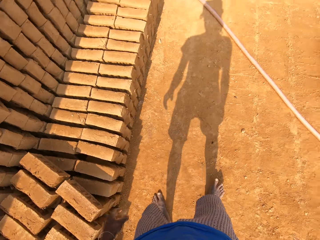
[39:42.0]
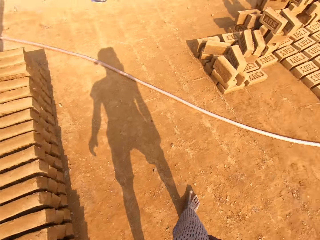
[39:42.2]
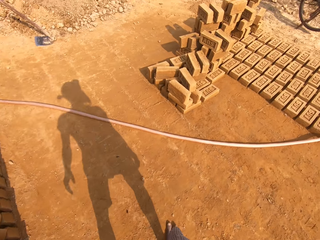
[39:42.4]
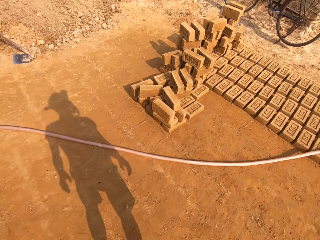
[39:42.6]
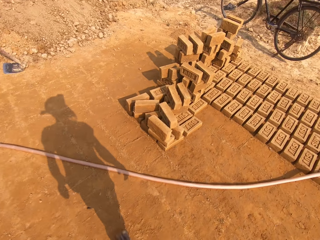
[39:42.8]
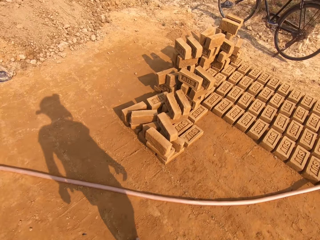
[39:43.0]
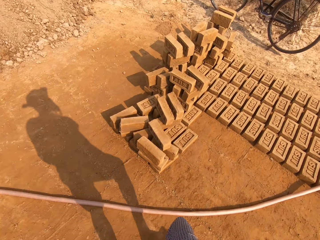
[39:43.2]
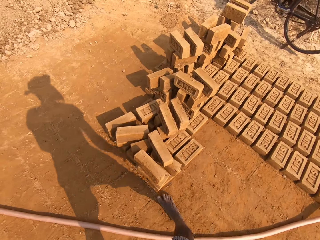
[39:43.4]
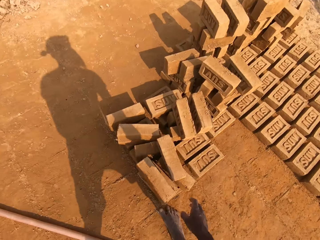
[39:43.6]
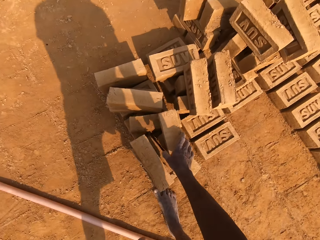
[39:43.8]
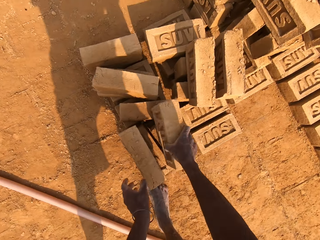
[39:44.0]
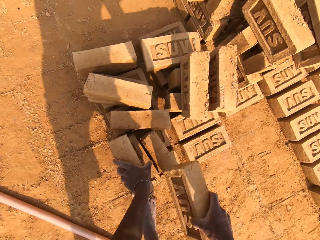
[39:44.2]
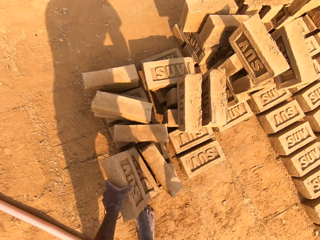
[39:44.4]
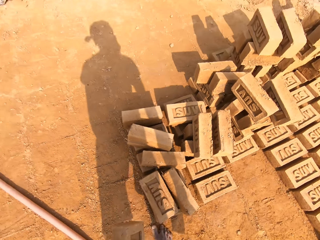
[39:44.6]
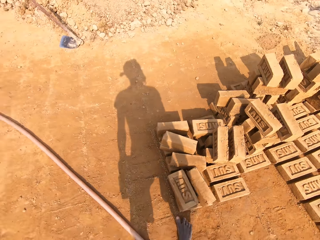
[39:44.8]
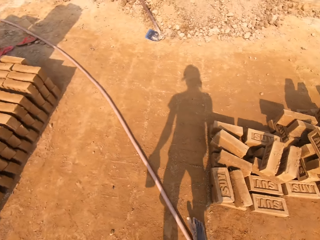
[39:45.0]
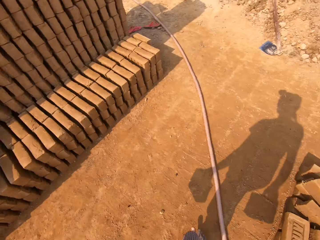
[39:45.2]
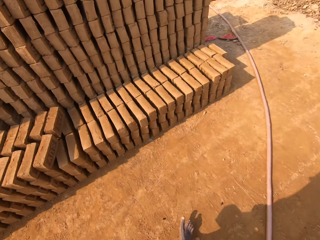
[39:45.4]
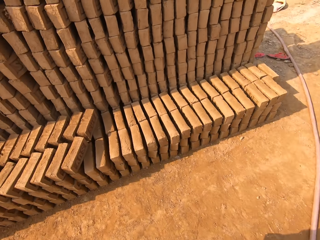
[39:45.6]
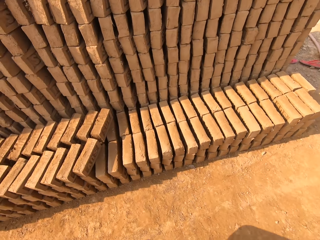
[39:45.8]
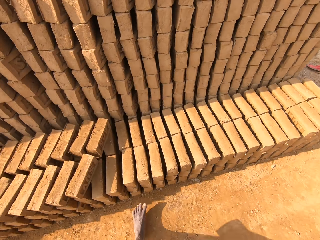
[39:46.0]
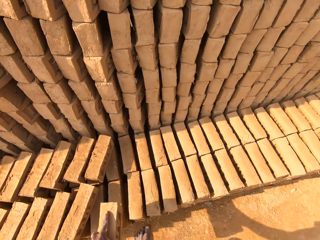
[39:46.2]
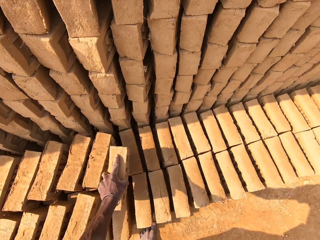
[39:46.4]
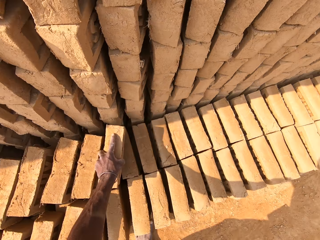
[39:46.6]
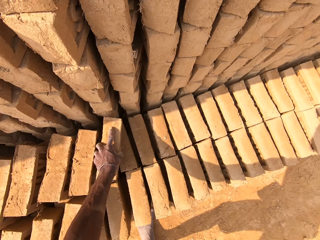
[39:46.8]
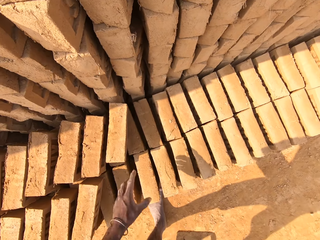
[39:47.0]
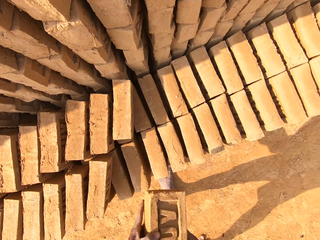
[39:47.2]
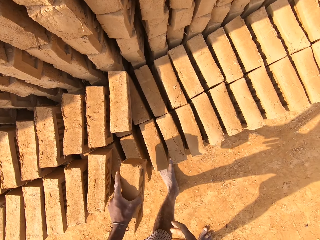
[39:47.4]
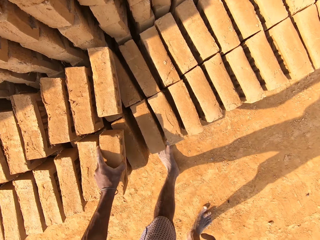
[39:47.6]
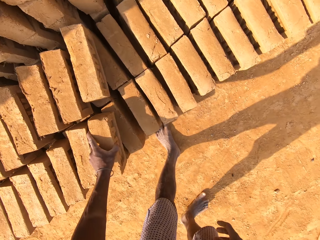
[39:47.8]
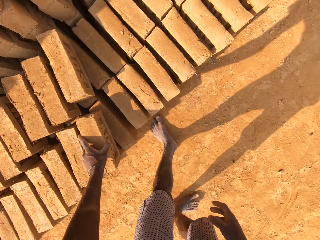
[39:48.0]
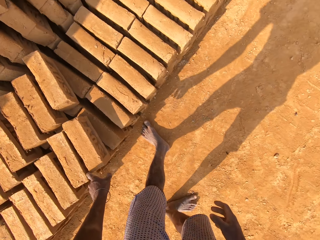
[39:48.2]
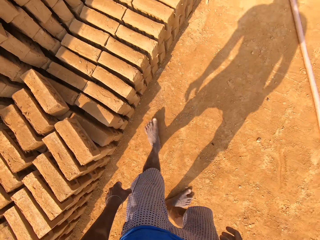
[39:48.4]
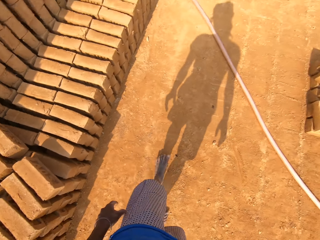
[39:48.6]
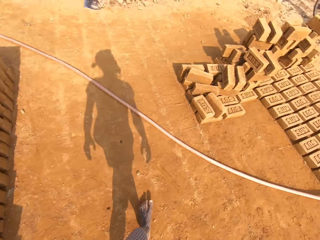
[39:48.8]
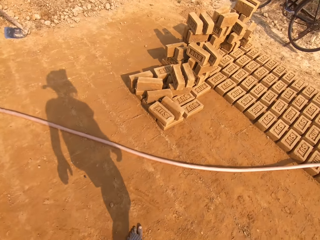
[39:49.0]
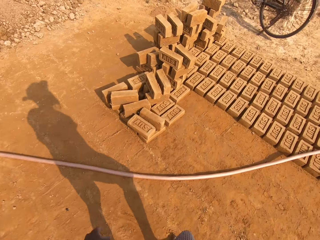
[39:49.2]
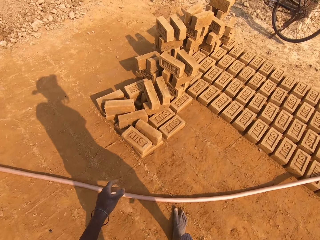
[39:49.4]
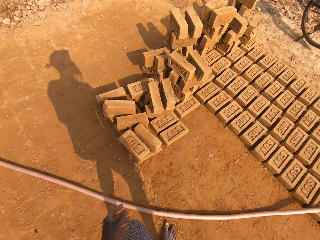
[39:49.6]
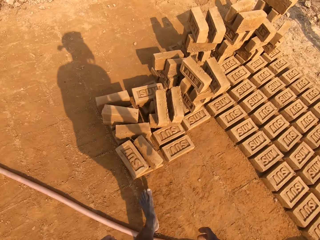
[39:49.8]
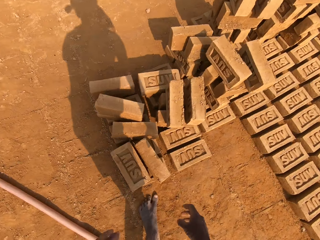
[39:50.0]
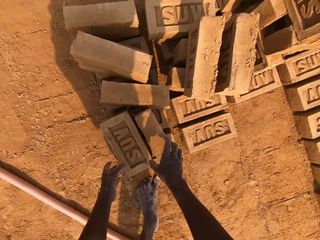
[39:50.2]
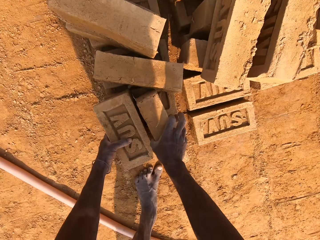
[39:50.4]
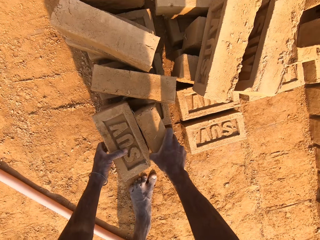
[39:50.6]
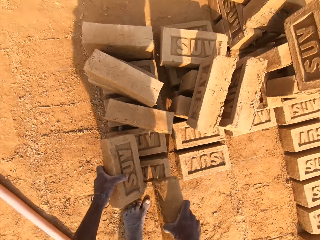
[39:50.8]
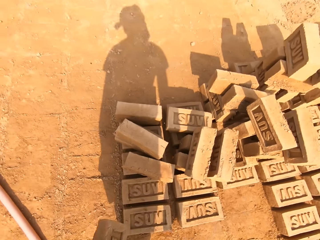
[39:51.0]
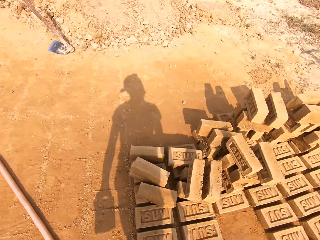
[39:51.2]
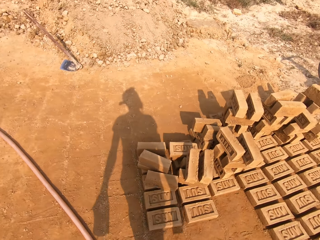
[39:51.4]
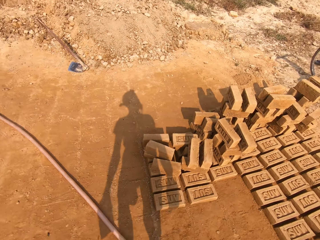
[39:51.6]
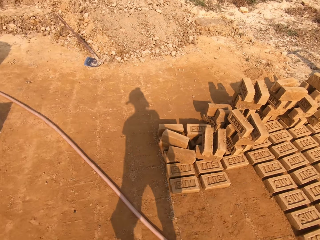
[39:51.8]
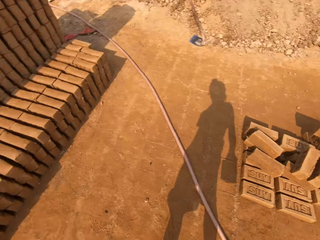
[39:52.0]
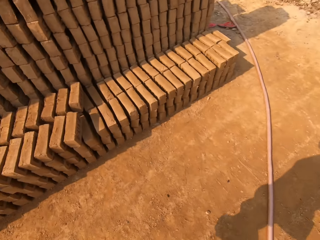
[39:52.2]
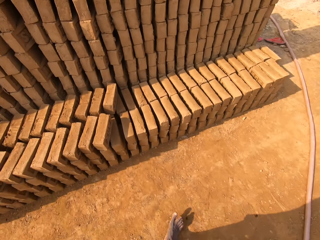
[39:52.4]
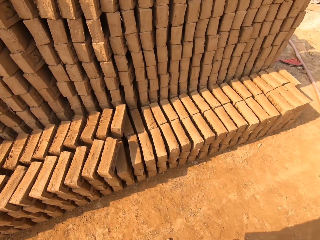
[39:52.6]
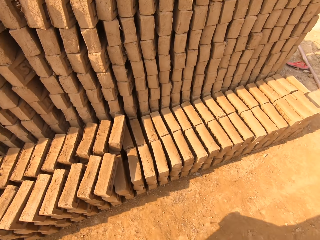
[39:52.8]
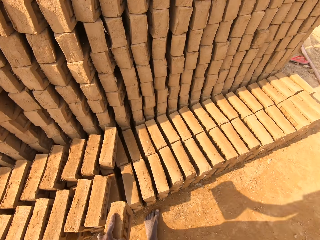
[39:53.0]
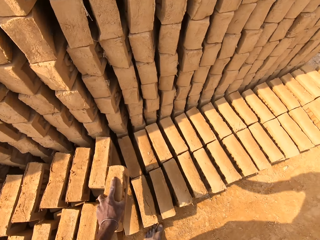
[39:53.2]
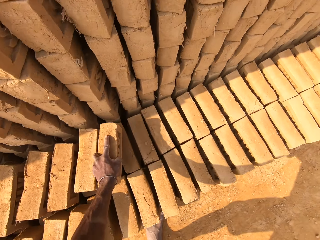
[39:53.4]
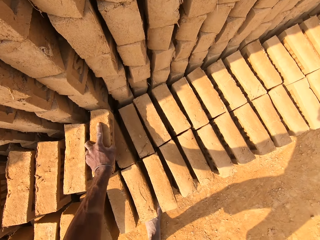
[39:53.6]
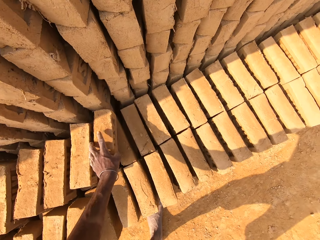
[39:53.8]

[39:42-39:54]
The camera wearer walks across the field. He picks up the pipe or block from the ground. He picks it up again. He walks across the field. He drops a brick on an arranged brick with his left hand, passes the block to the left hand, and drops the brick on the arranged brick with his left hand. He walks across the field. He picks up bricks with both hands from the arranged brick on the ground. He picks them up again. He walks across the field. He puts the block down.

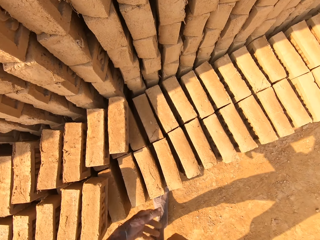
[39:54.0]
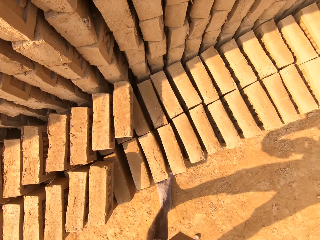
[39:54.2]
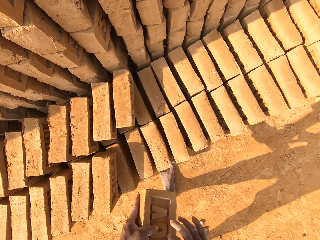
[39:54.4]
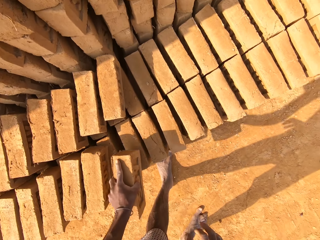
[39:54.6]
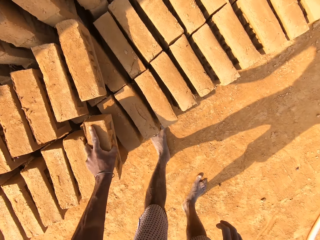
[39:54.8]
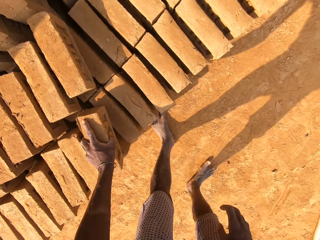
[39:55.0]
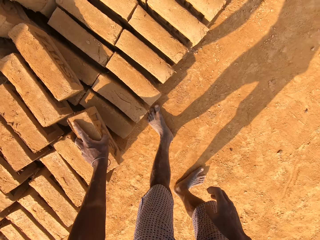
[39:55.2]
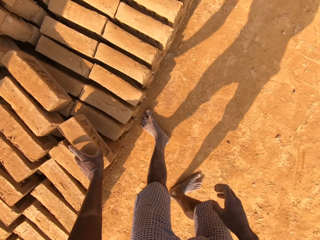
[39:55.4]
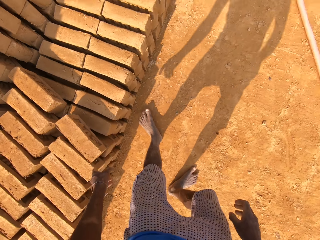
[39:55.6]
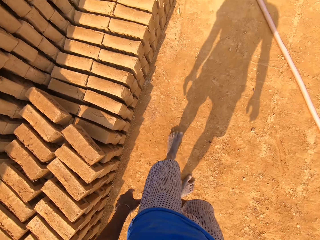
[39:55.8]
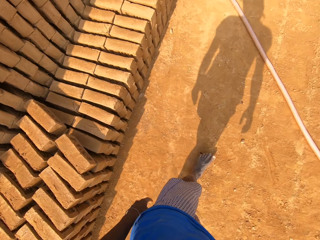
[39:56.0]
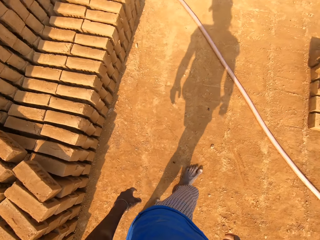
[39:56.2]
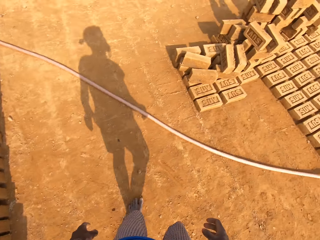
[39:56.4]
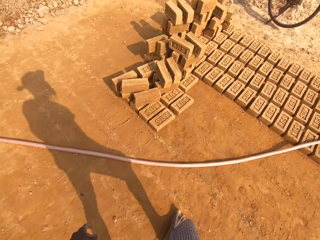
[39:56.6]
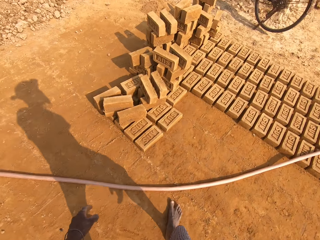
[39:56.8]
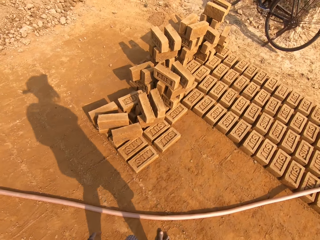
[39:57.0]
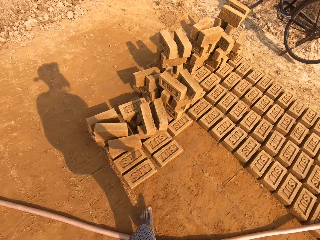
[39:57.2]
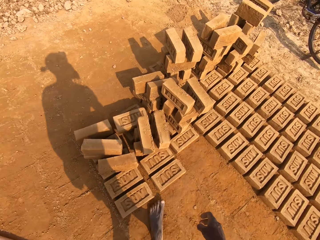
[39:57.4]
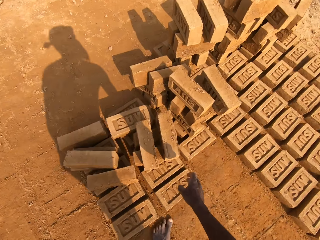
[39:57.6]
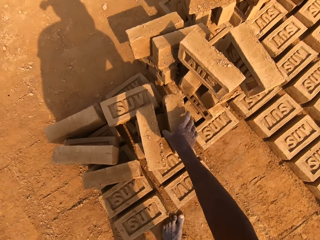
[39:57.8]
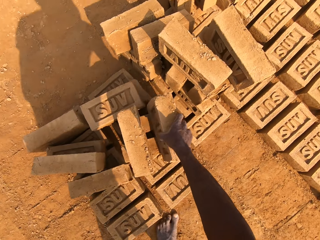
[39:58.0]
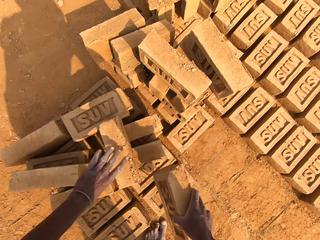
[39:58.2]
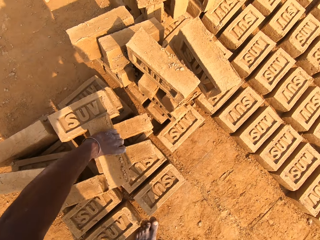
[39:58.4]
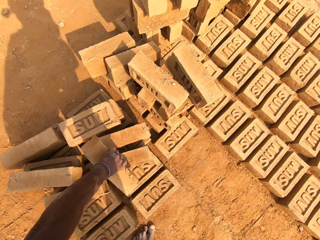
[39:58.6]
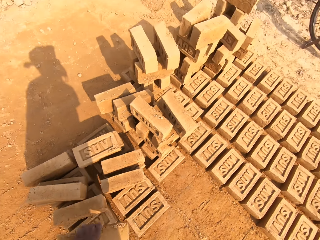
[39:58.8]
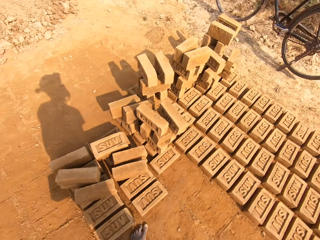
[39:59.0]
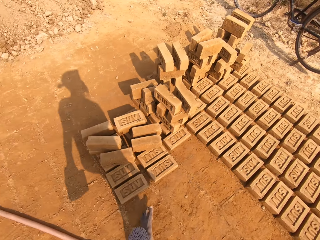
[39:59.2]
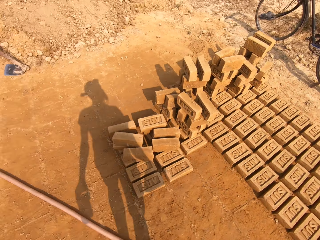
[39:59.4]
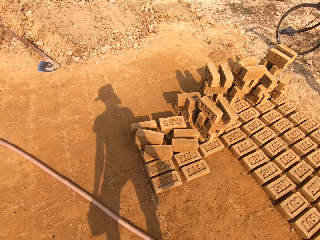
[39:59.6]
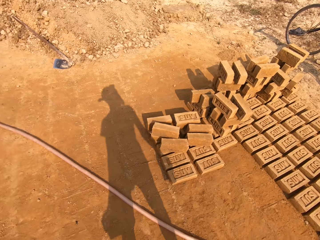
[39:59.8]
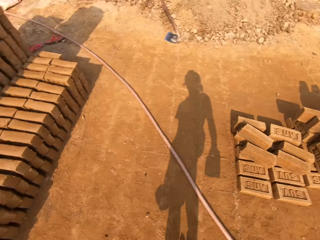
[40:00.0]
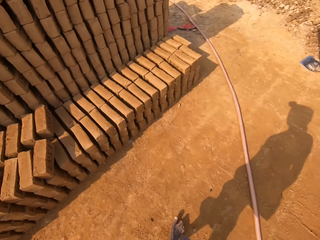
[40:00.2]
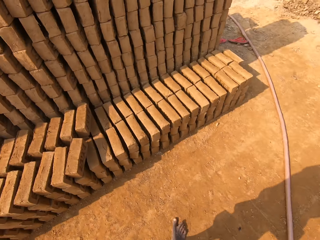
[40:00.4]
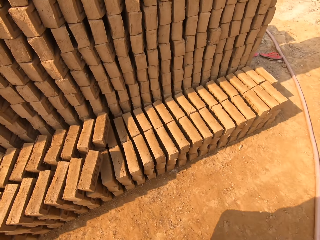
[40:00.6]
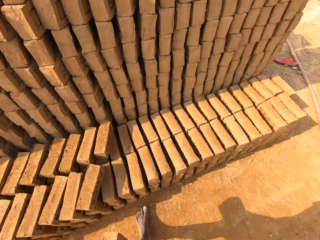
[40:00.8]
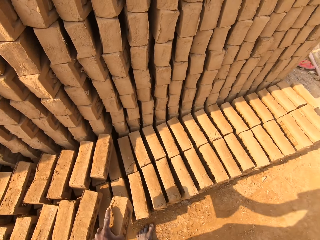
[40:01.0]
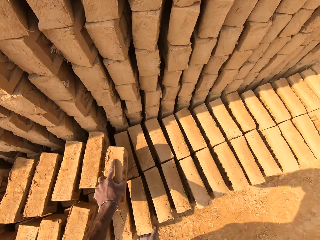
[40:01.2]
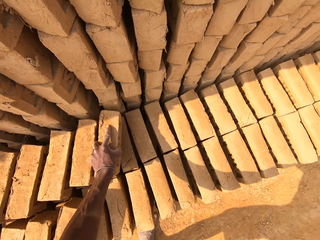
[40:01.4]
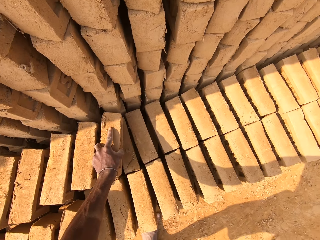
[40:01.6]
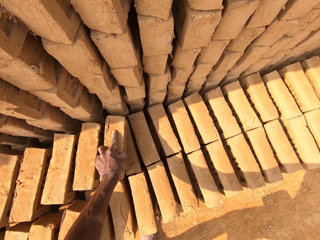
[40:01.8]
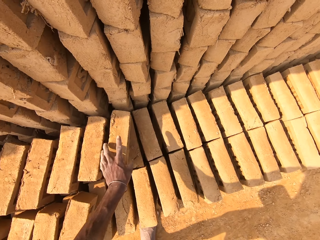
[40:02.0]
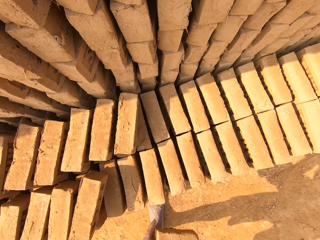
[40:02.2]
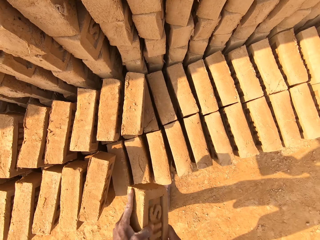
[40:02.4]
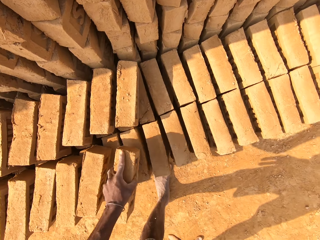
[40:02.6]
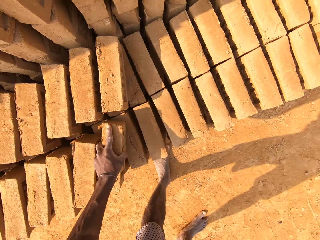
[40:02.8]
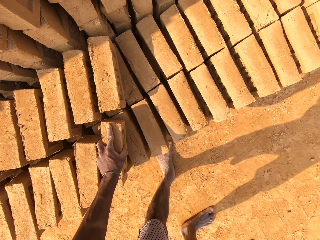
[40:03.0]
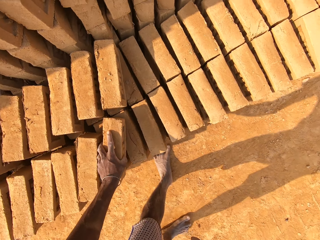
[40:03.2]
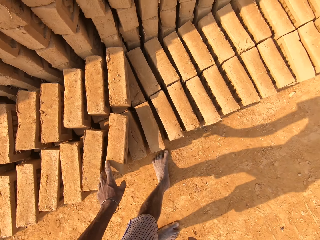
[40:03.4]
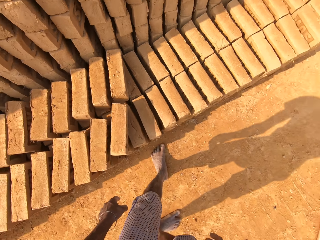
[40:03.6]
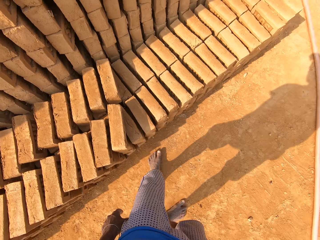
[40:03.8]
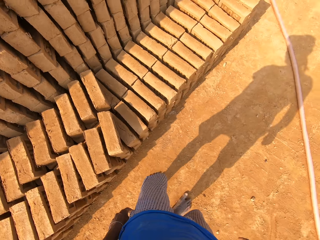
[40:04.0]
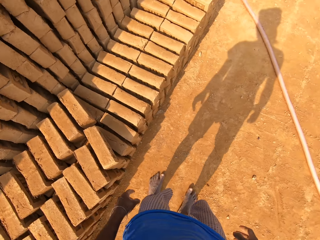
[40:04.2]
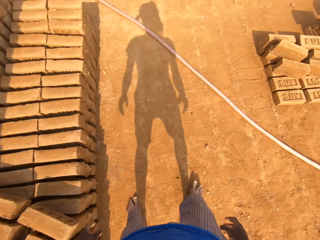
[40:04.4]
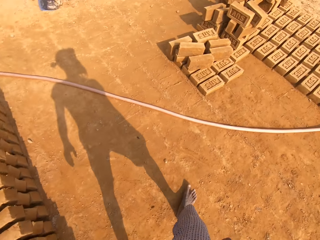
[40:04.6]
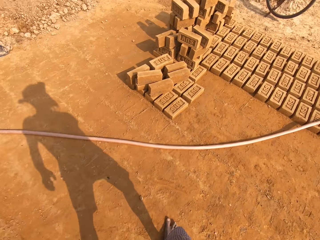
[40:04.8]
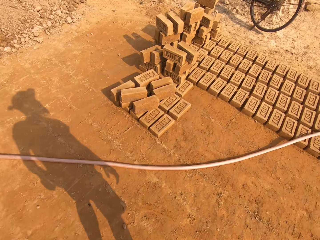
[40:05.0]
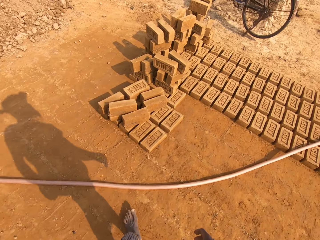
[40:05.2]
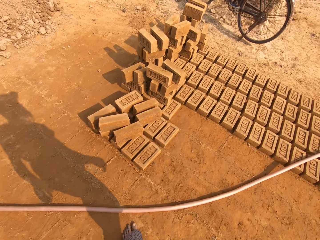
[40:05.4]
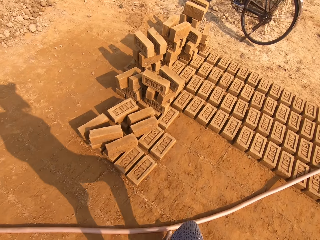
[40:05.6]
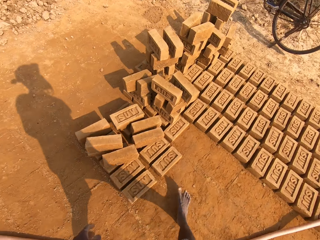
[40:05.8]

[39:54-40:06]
The camera wearer passes the block to the left hand and drops the brick on the arranged brick with his left hand. He walks across the field. He picks up a brick from the arranged brick with his right hand. He picks up a brick from the arranged brick with his left hand. He walks across the field. He arranges the brick. He drops the brick on the arranged brick with his left hand. He drops it again. He walks in the field.
